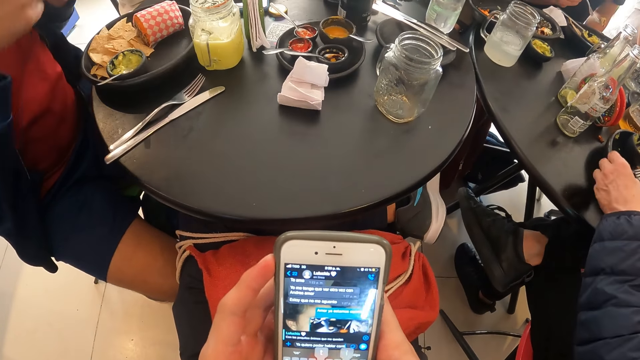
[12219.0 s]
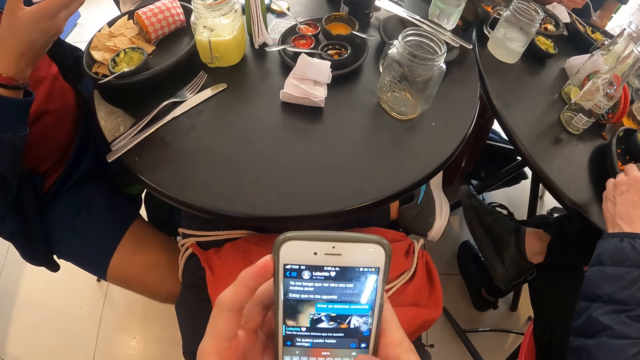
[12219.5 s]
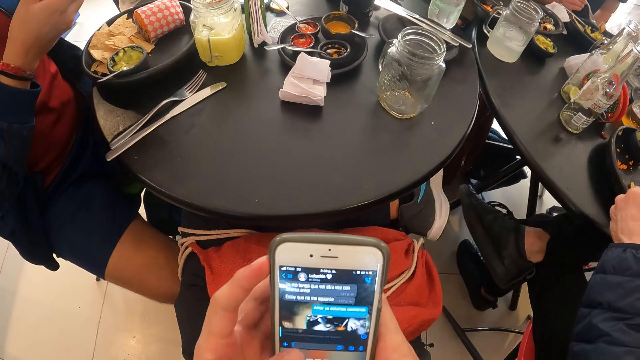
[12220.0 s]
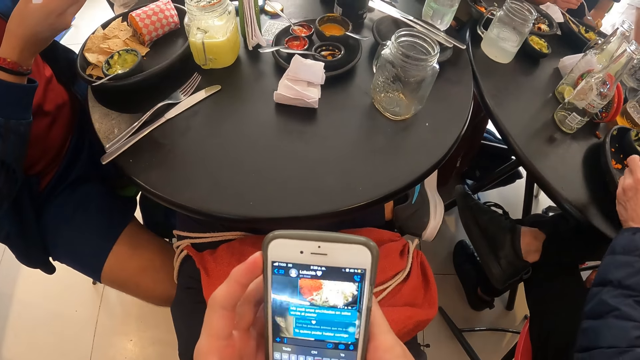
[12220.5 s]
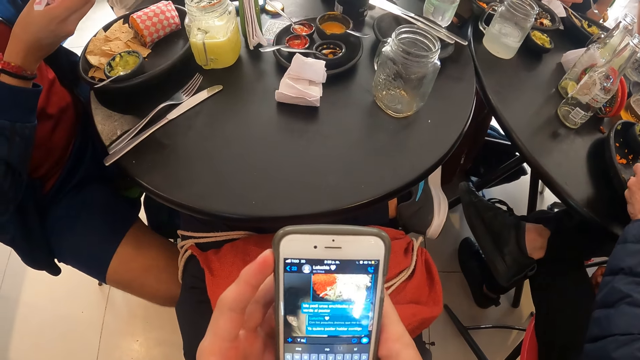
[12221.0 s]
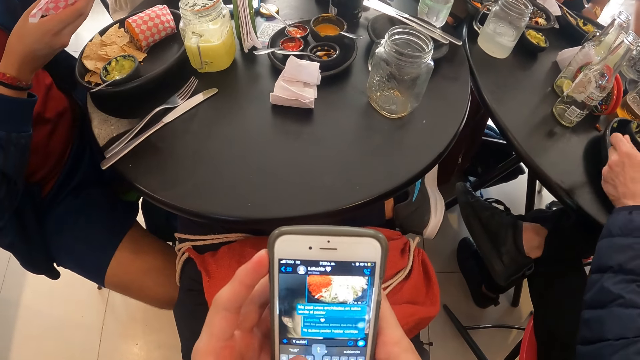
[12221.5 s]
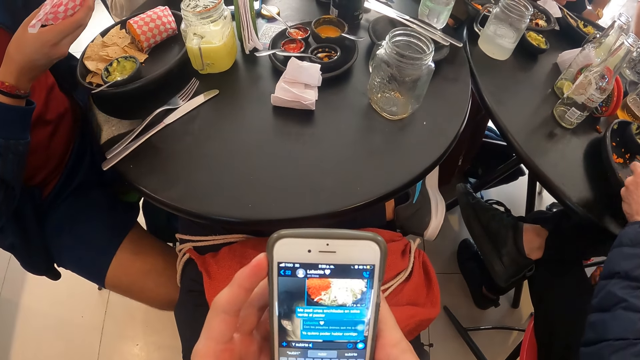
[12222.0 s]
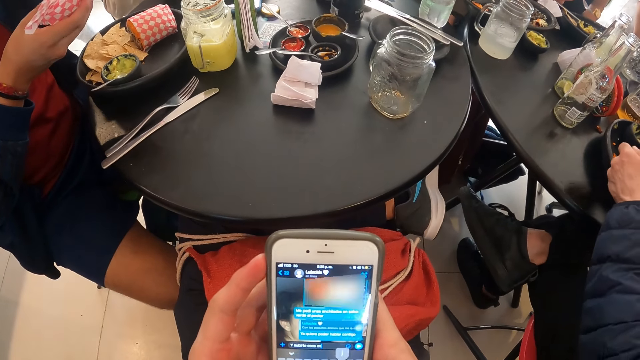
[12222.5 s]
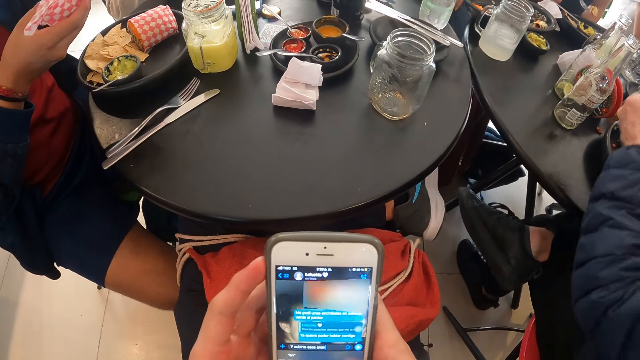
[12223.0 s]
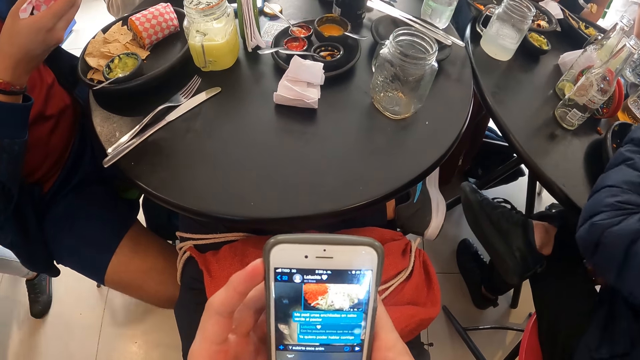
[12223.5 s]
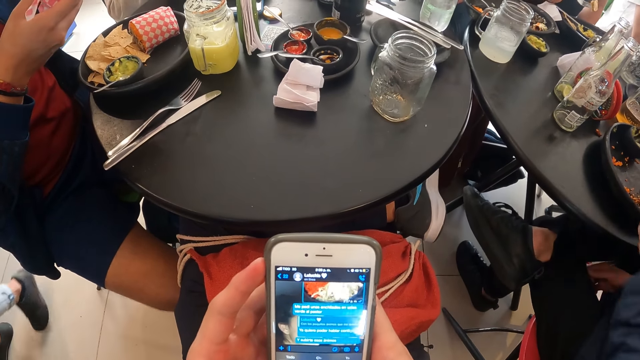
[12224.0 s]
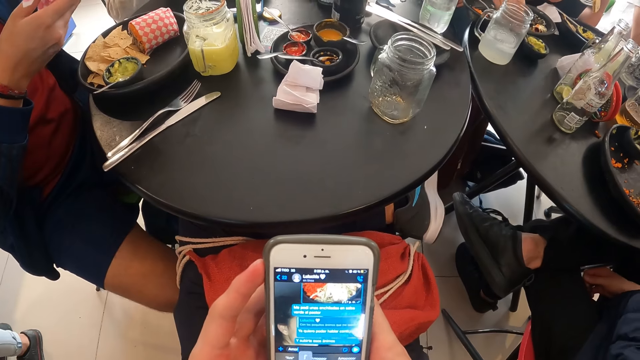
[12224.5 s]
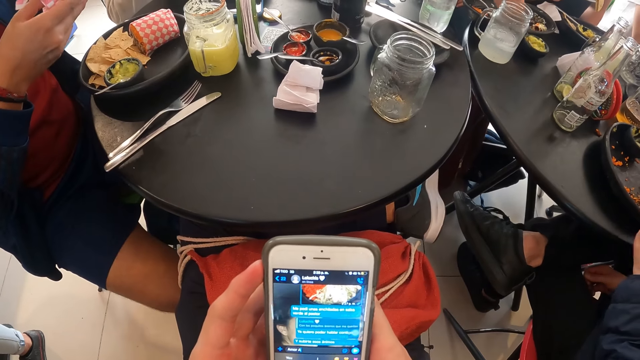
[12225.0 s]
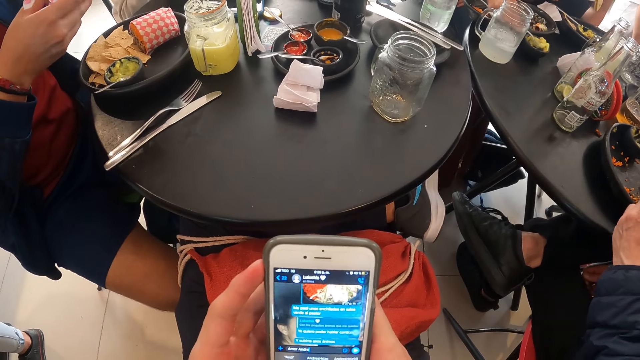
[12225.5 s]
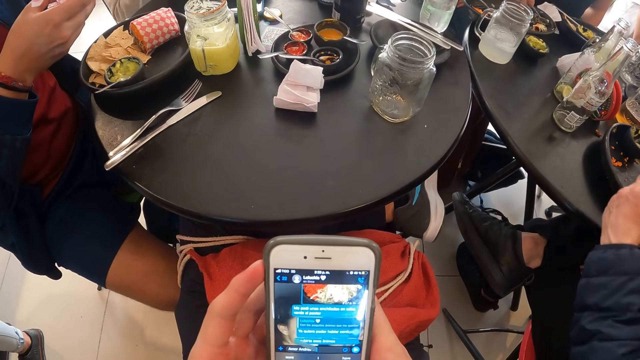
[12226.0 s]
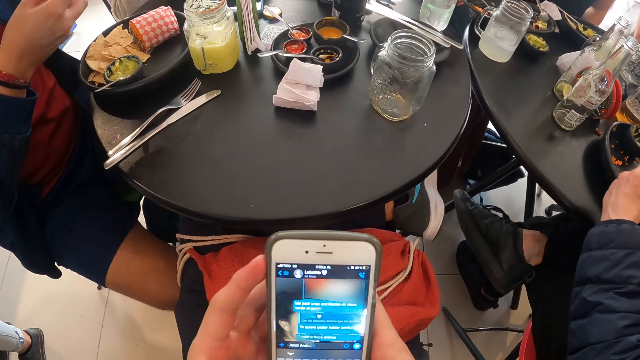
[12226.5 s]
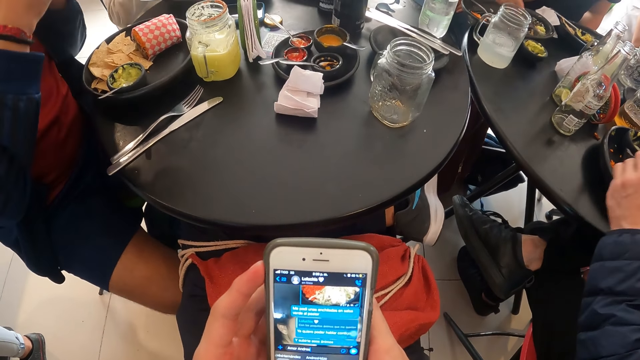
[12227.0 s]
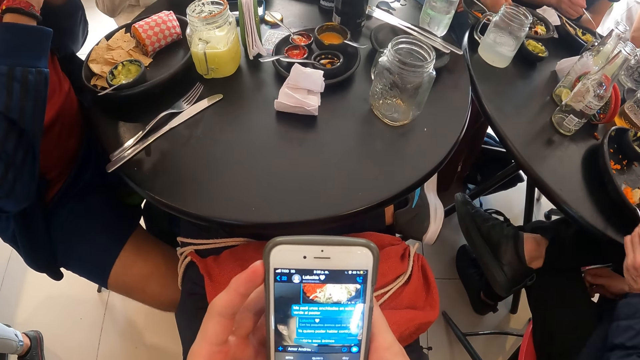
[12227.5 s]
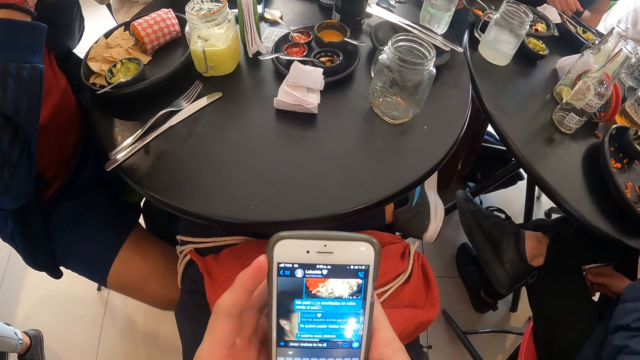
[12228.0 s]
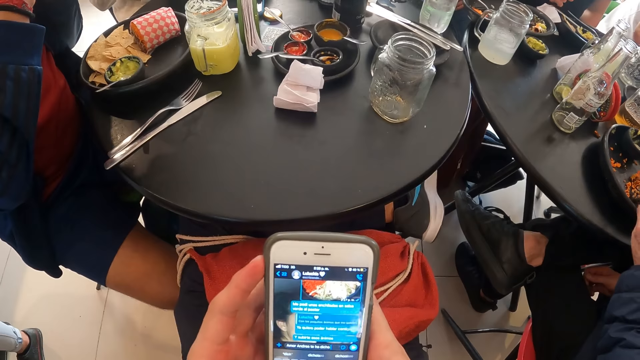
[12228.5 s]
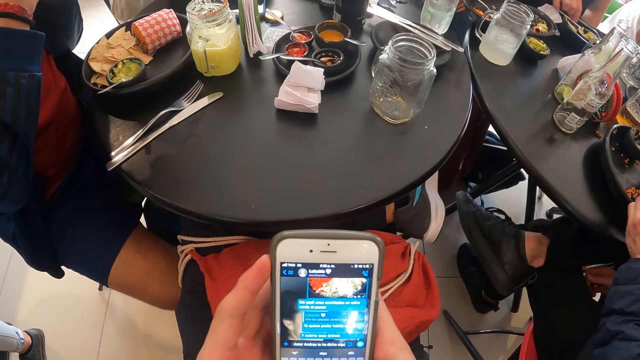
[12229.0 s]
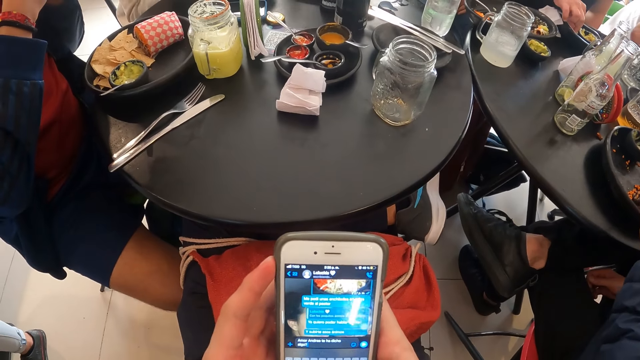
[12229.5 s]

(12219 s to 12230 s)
The man takes the fork on the plate with his left hand. The man packs some rice in the plate with the fork in his right hand. The woman takes some cream from the bowl with the spoon in her right hand. The woman pours the cream in the plate on the table with her right hand. Another man drops the fork in his right hand in the plate on the table.

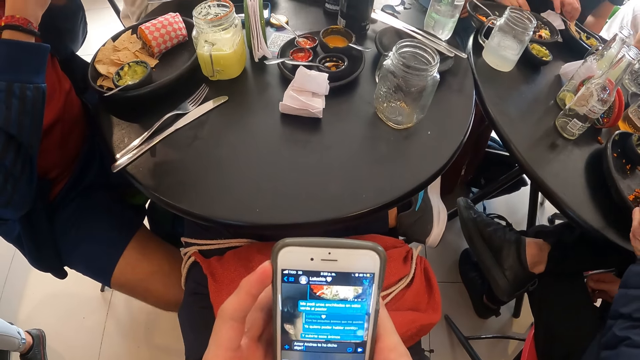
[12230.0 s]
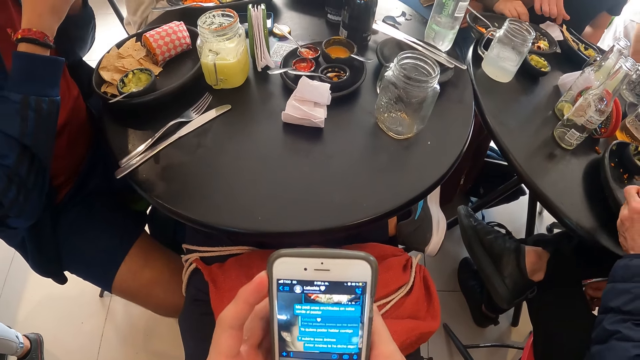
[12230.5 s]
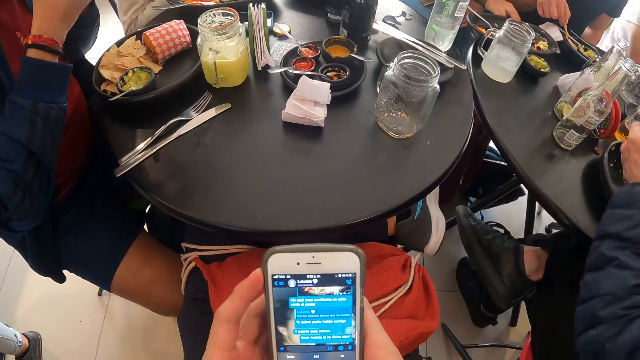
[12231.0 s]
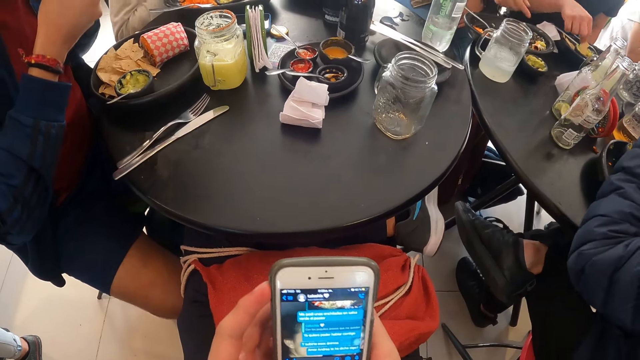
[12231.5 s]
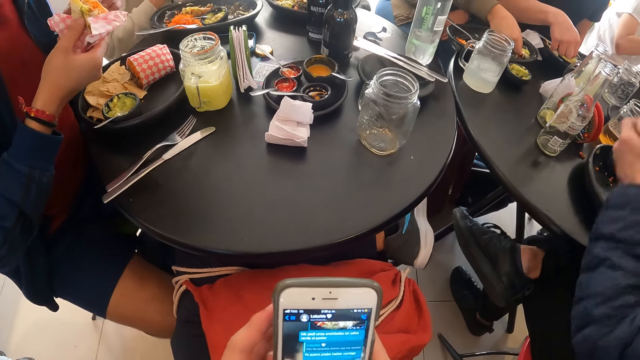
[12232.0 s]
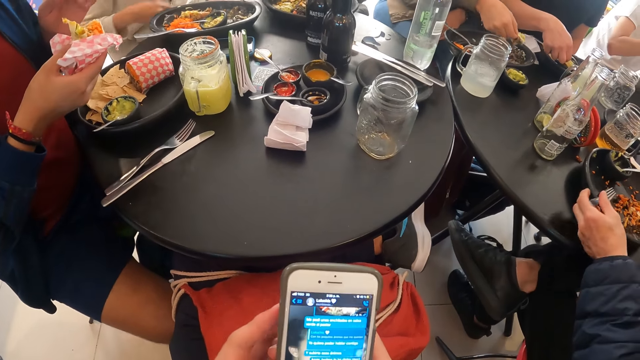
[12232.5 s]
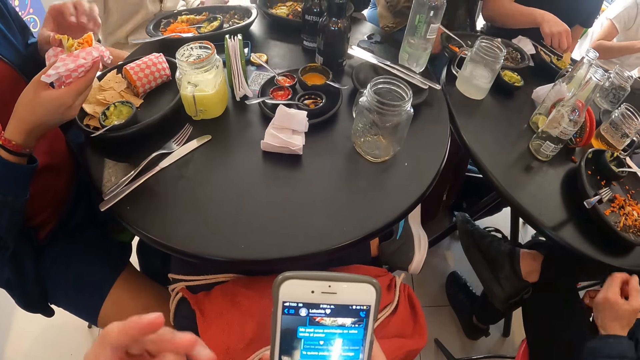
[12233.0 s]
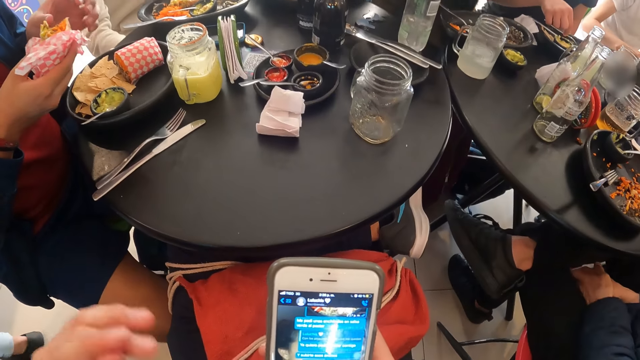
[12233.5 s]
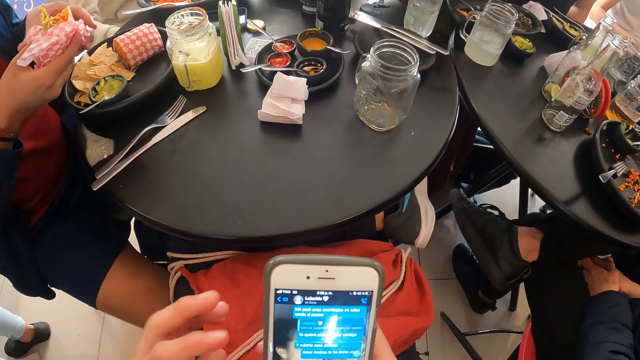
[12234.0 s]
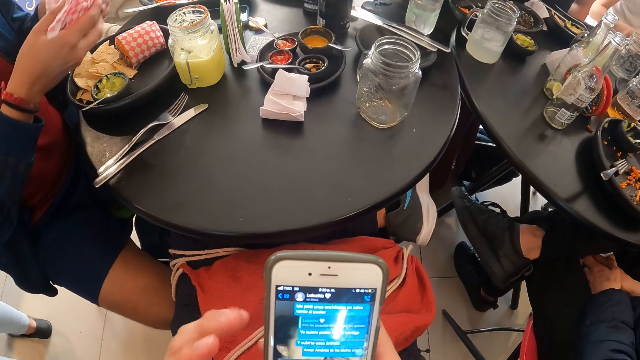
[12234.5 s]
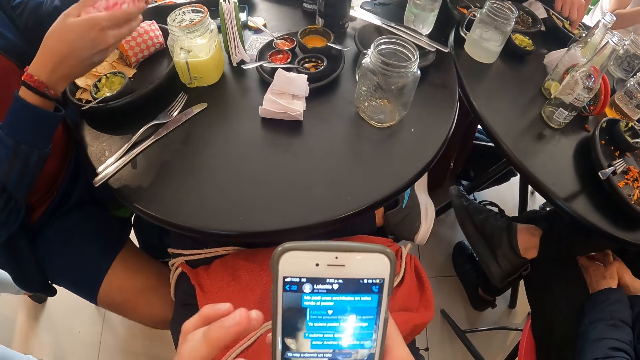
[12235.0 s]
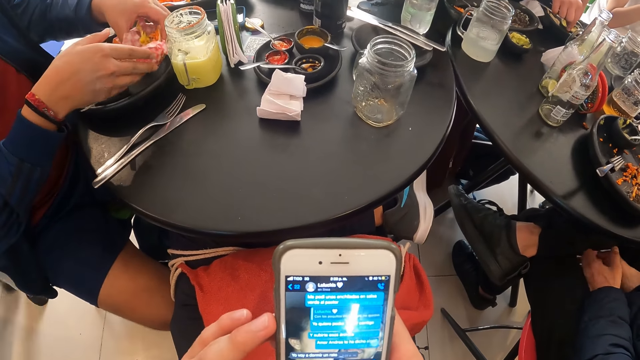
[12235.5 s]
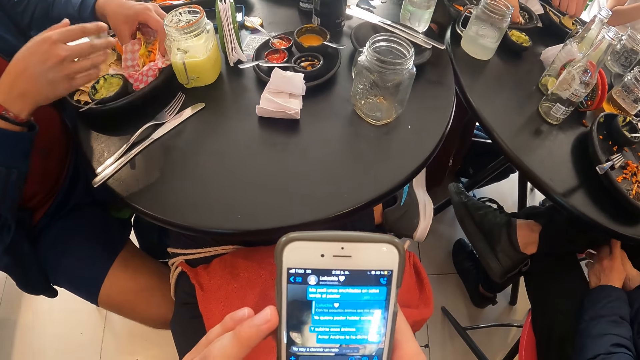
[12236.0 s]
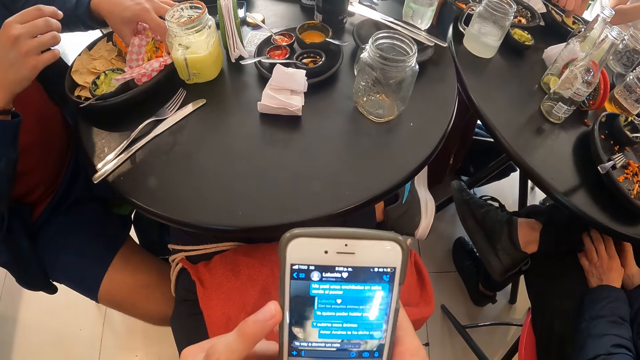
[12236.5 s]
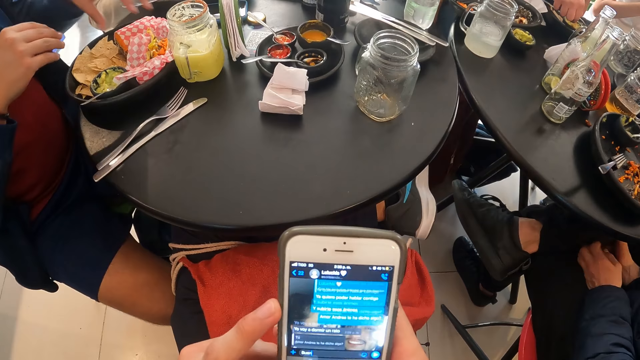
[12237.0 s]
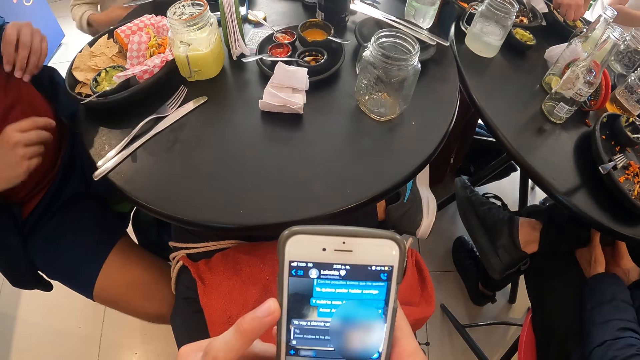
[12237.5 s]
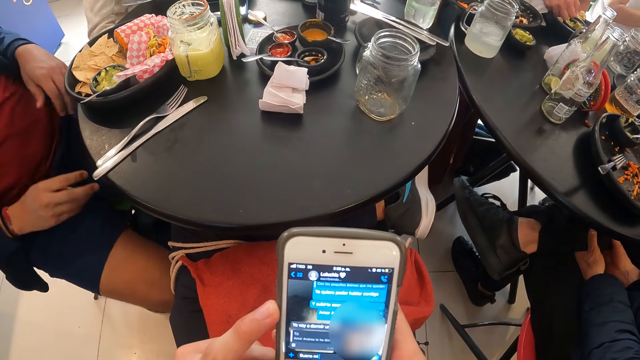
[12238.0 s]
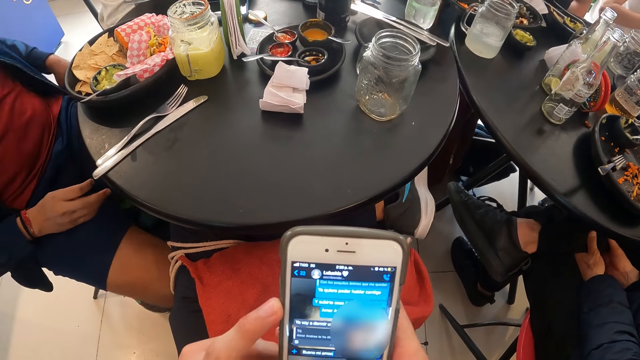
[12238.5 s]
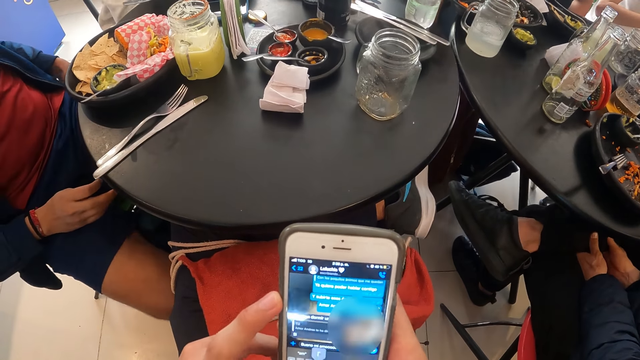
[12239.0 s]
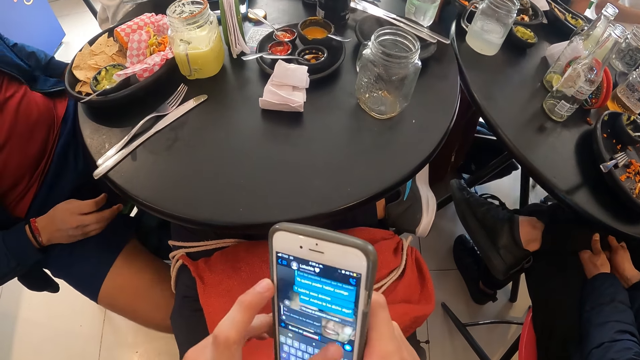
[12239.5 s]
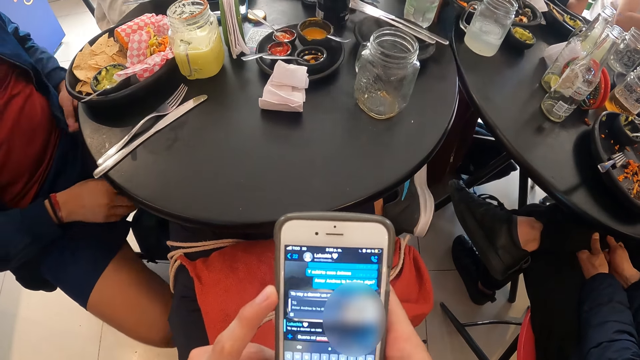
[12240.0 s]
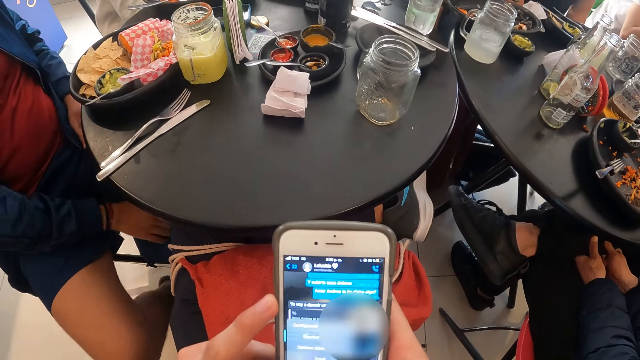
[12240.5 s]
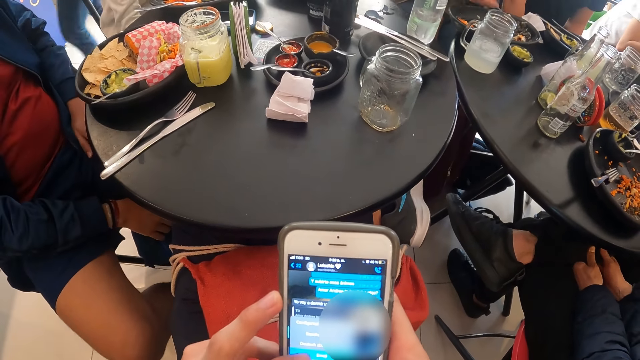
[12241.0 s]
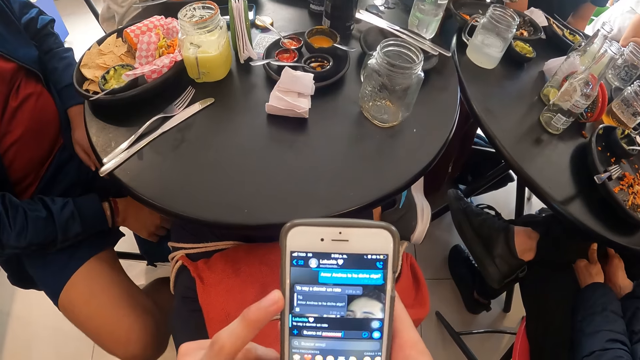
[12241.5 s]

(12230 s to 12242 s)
The woman picks up meat from the plate with her right hand. The man drops the fork in his left hand in the plate on the table. Another man picks up a potato chip from the plate with his right hand. A third man drops the wrap of rice on the plate with both hands.
